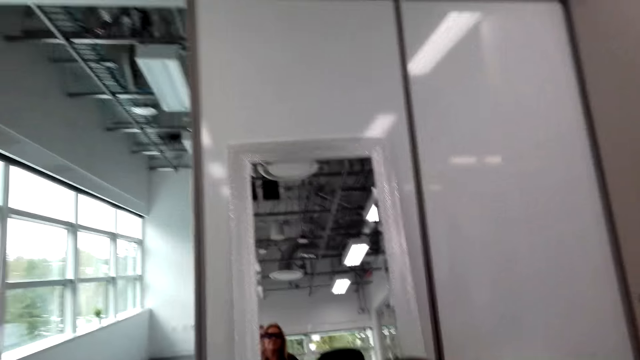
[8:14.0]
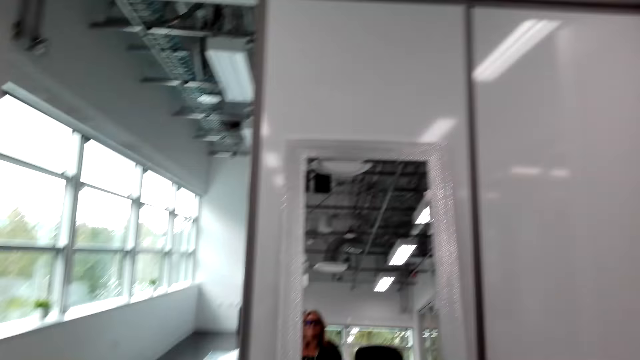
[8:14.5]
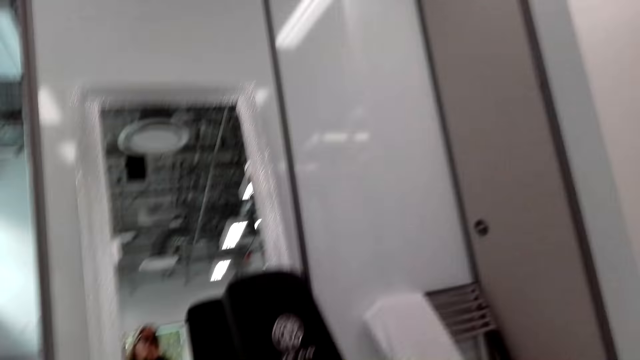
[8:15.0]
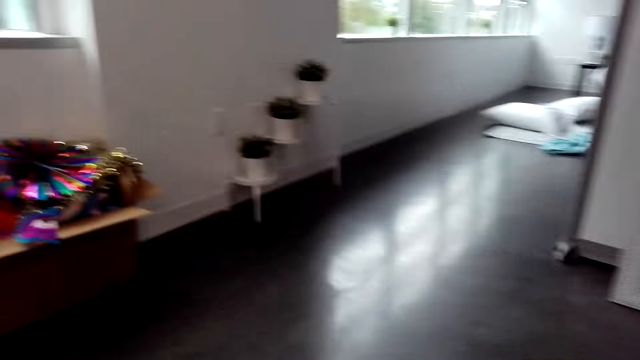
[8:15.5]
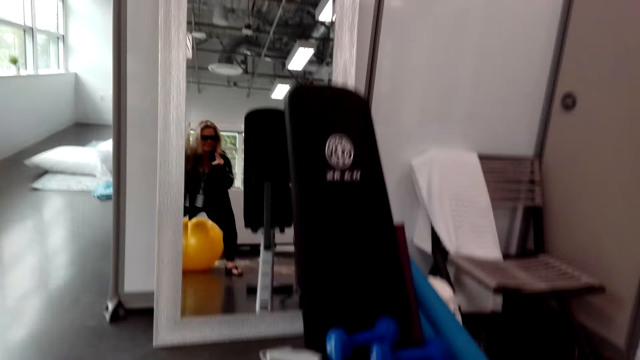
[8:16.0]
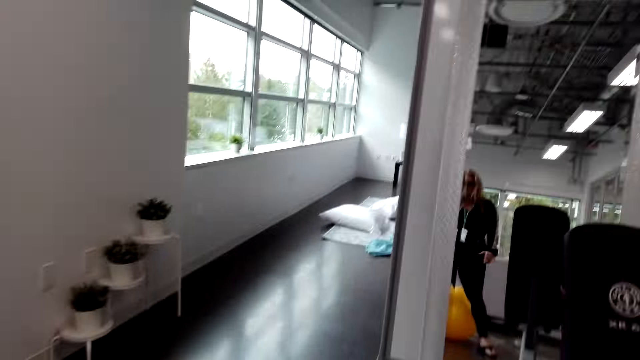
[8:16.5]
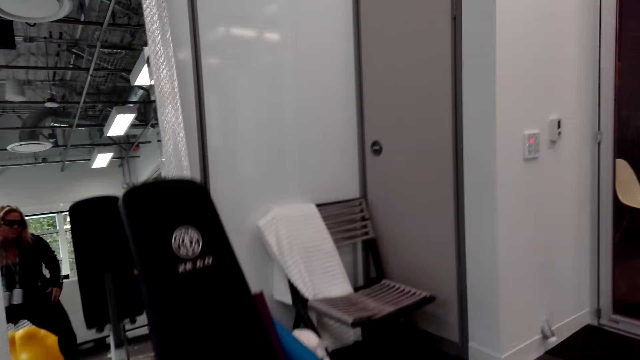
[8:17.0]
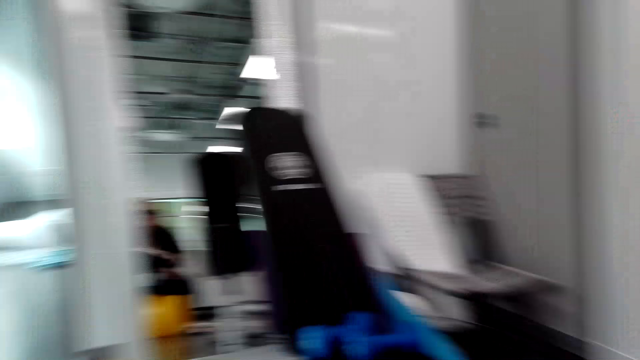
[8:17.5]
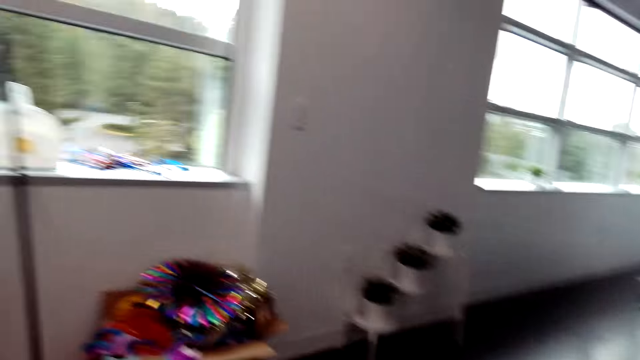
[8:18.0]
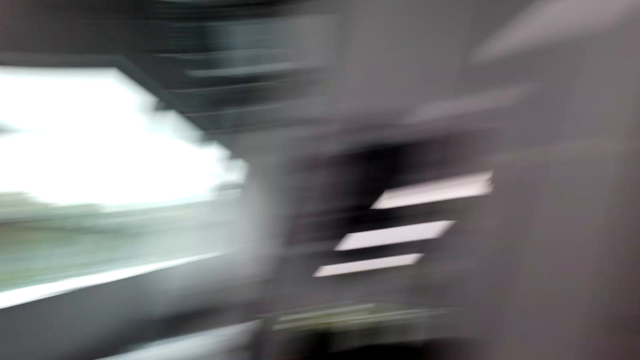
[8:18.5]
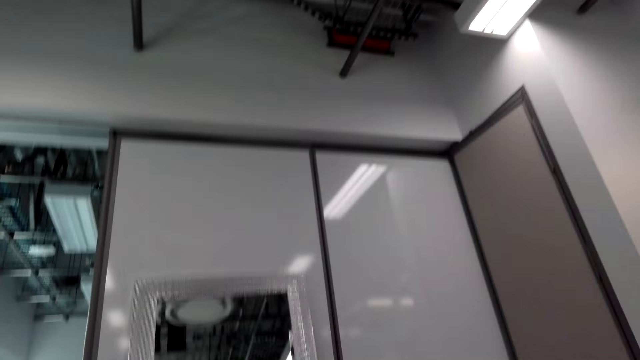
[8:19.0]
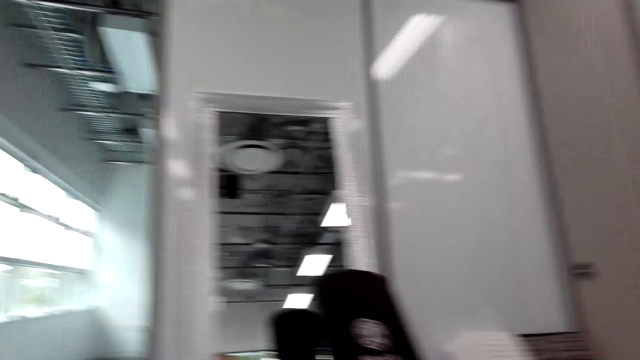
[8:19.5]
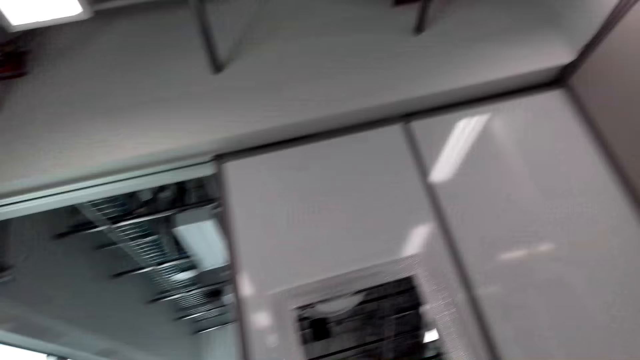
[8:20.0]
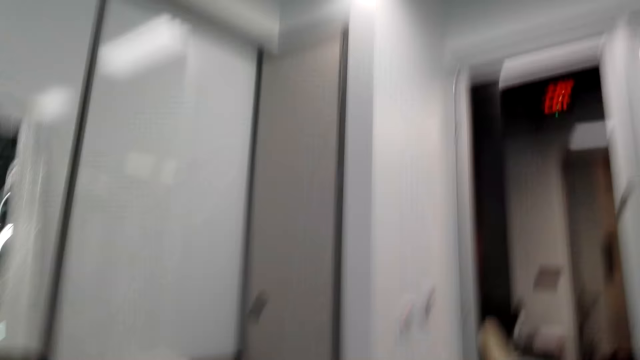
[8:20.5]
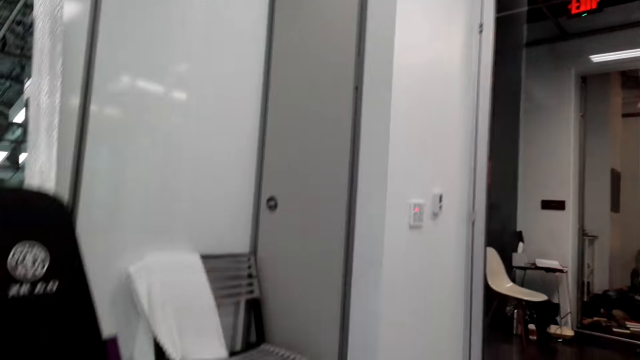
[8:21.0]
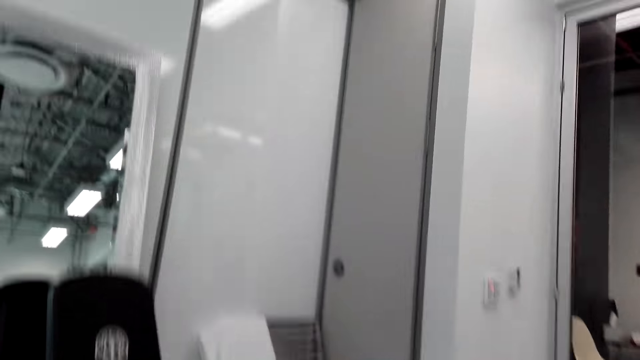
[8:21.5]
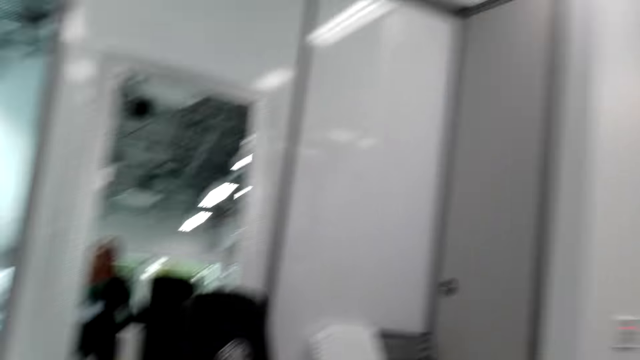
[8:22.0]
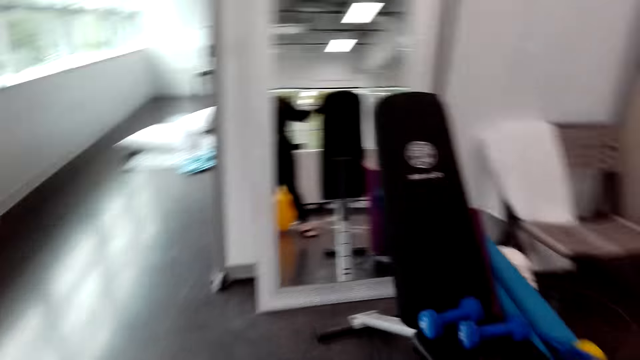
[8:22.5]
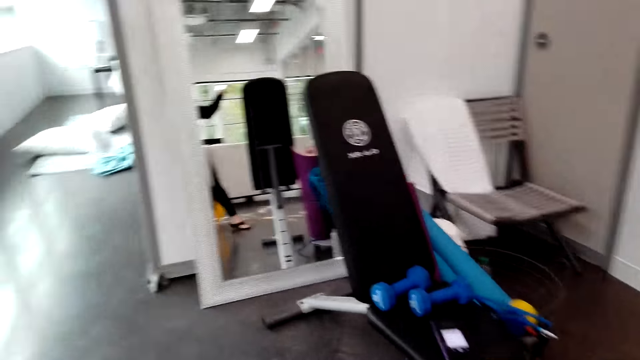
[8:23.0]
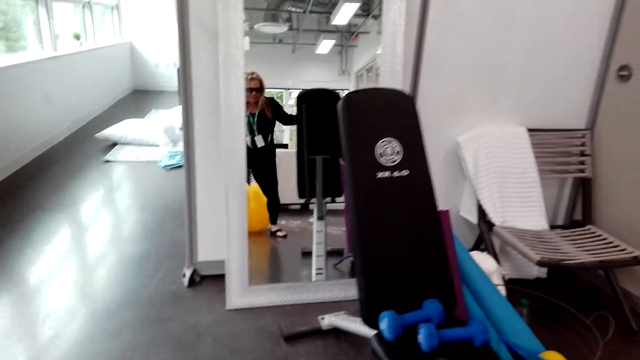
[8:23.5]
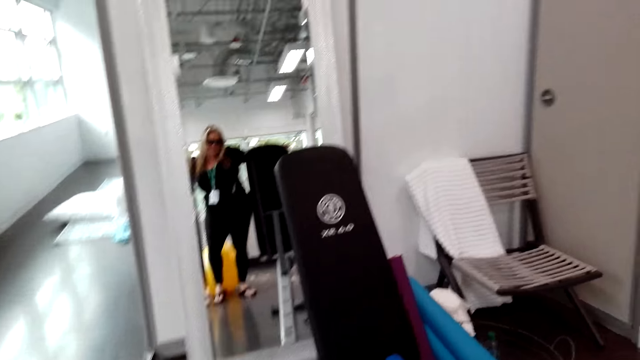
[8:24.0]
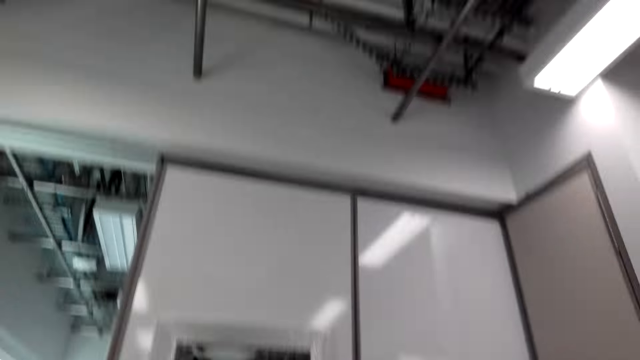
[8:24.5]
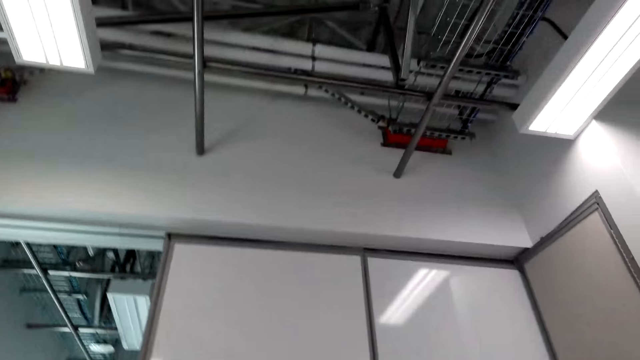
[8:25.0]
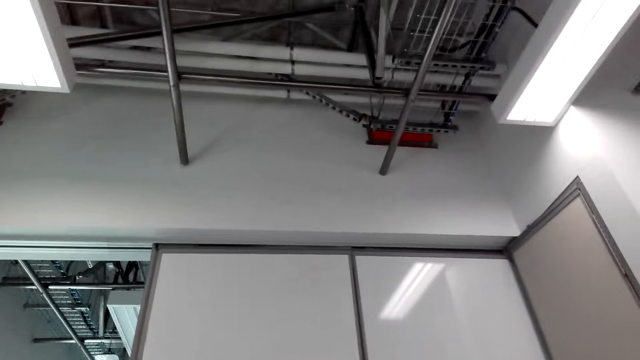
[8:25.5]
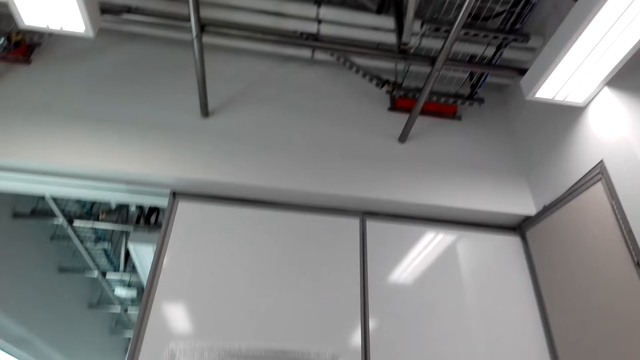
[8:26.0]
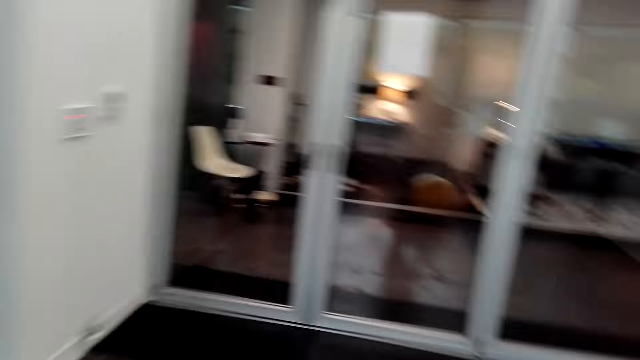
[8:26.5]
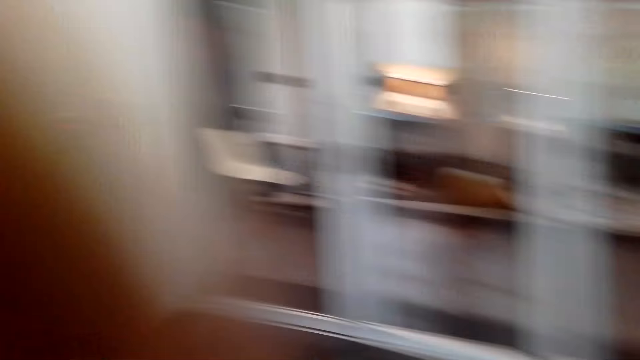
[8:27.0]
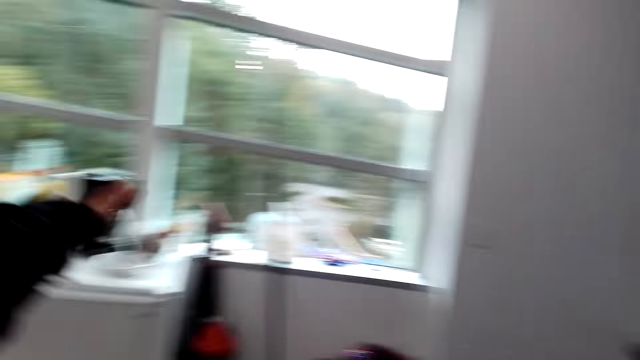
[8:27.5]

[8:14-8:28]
The camera wearer looks at the mirror. She looks around. She looks at the mirror. She sits down on the training ball. She looks around. She pulls her clothes. She looks at the mirror. She looks around.

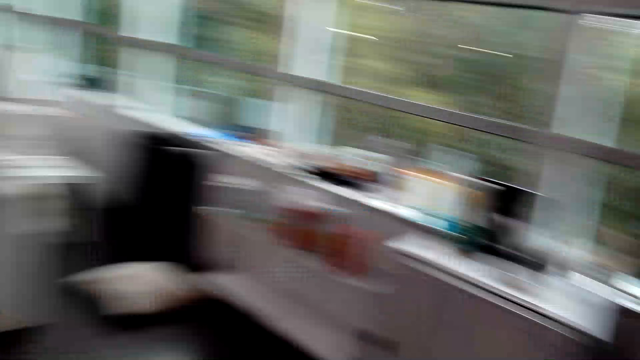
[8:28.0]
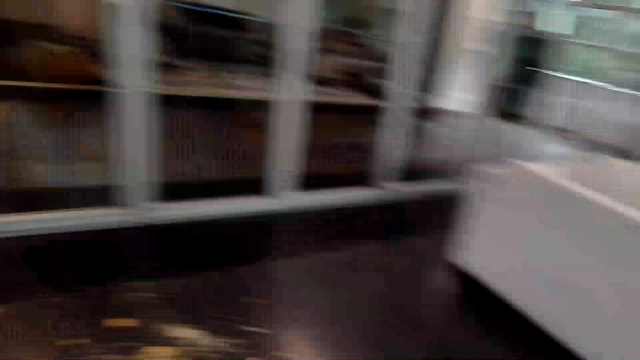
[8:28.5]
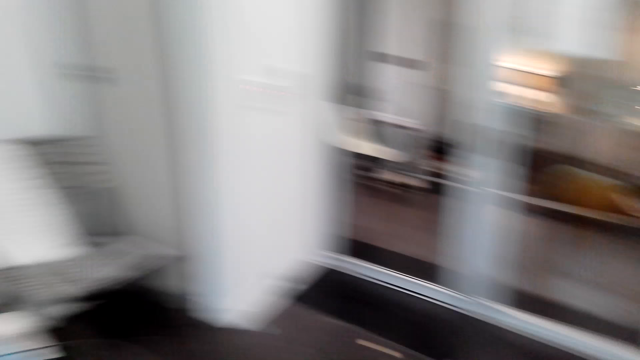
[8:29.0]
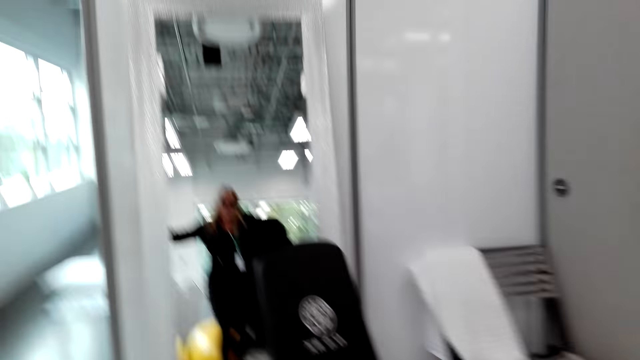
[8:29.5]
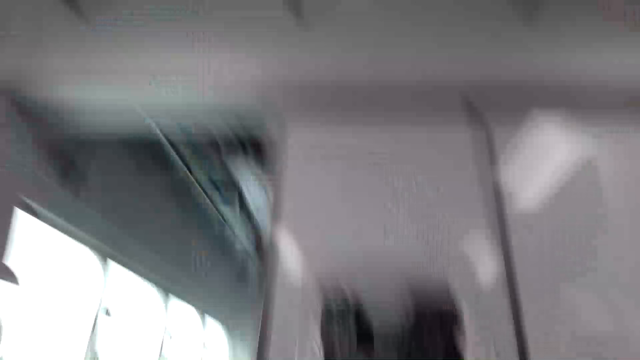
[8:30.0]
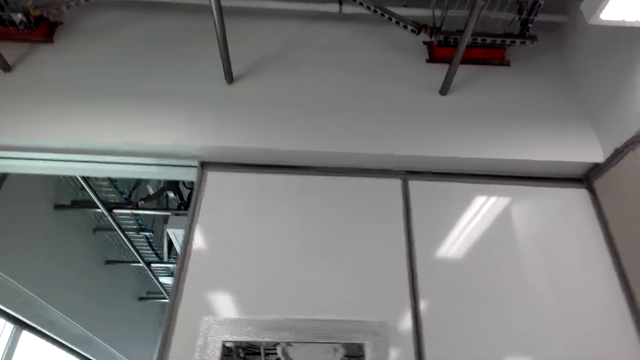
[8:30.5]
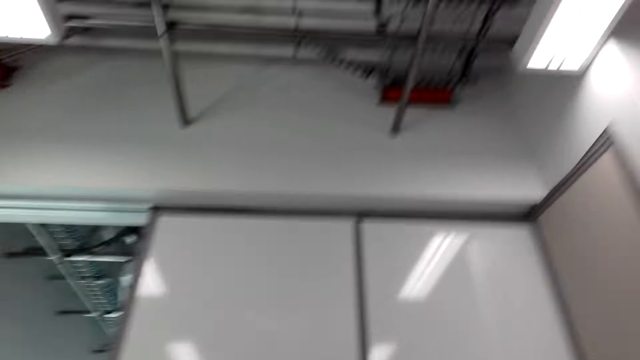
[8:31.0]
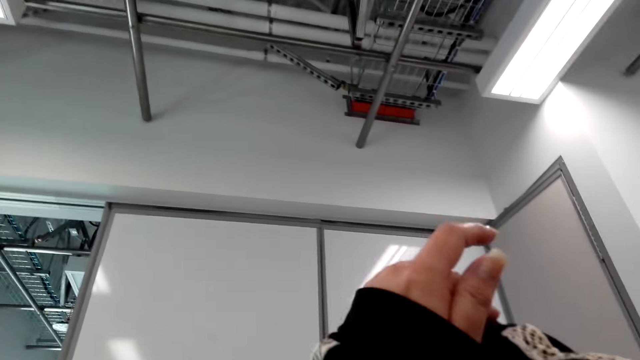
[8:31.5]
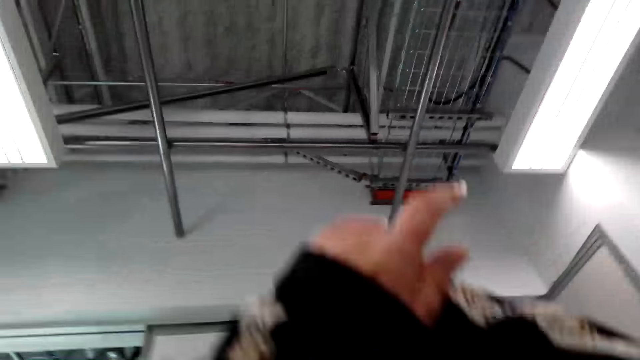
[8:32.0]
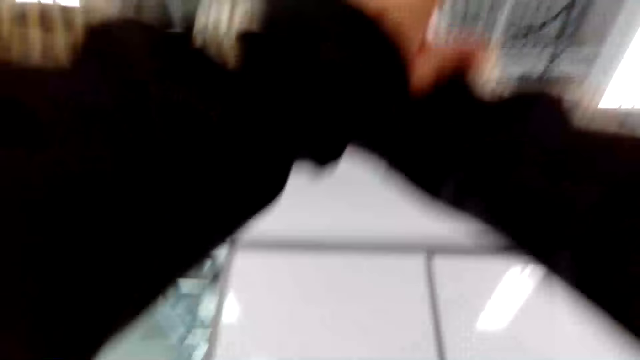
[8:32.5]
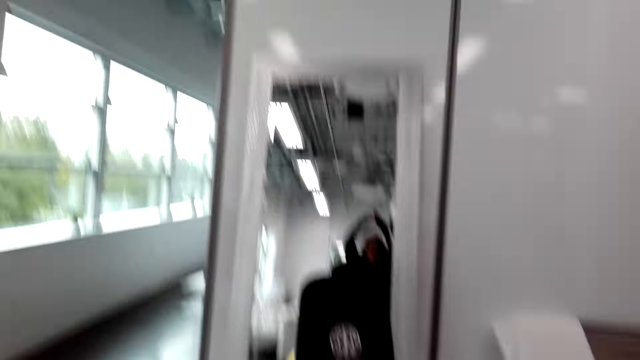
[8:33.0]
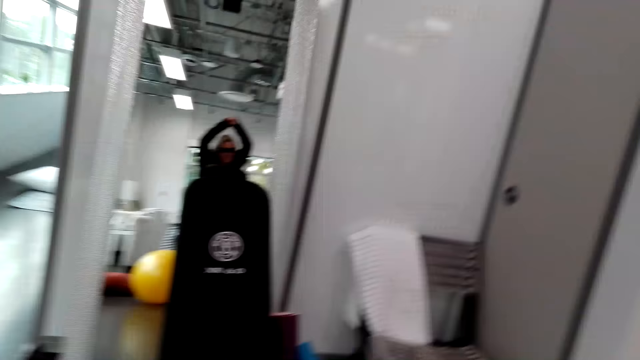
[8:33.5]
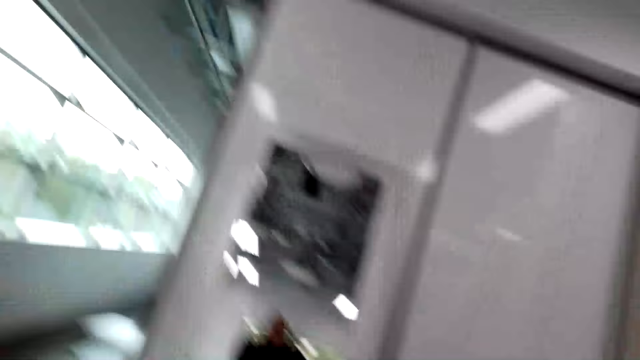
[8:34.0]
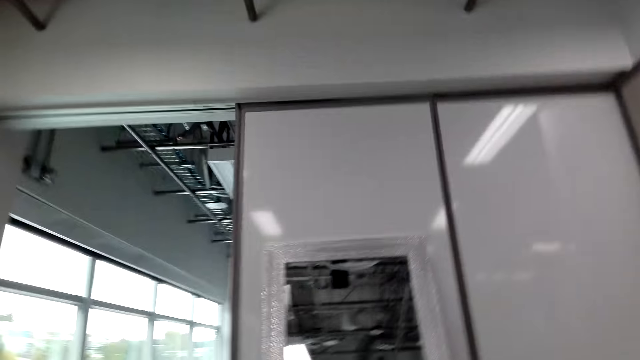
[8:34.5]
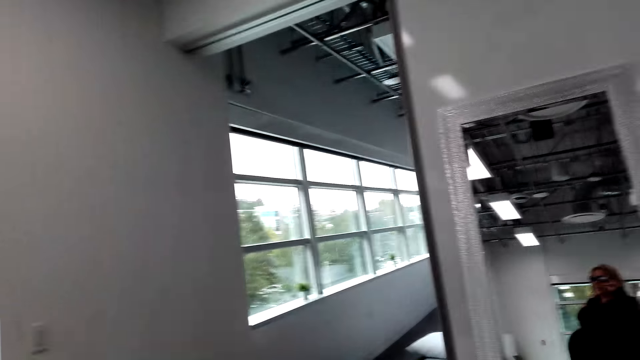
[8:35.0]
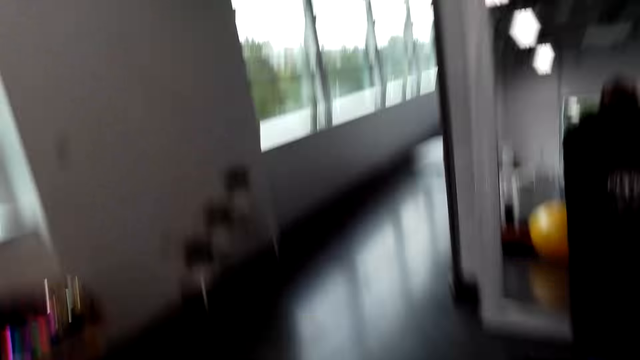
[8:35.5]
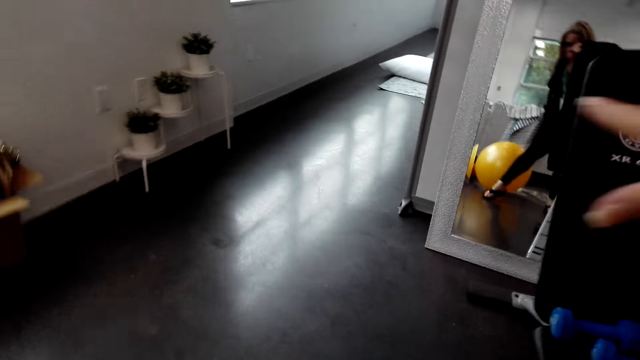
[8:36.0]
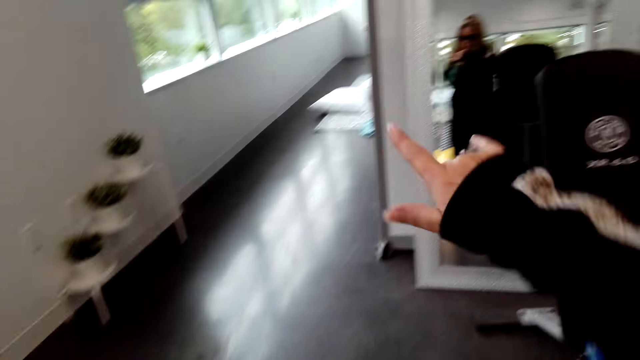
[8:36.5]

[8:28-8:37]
The camera wearer looks at the mirror. They exercise in a room. They lift both hands. They look around. They lift the left hand. They pull both hands. They look at the mirror. They look around.
